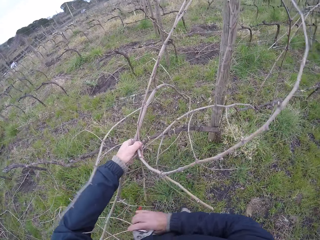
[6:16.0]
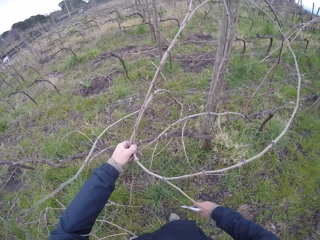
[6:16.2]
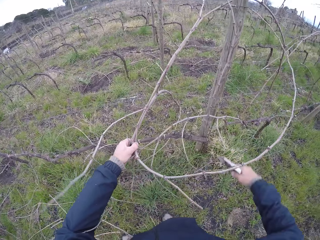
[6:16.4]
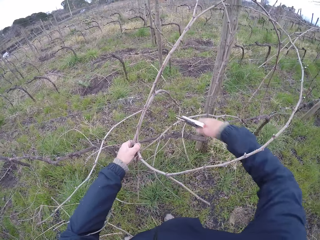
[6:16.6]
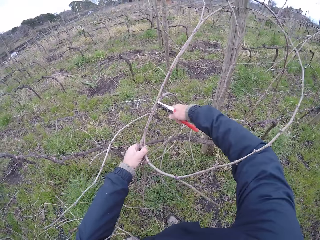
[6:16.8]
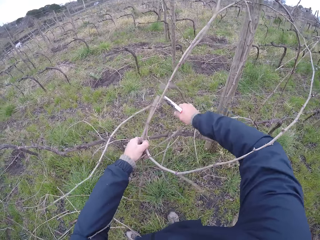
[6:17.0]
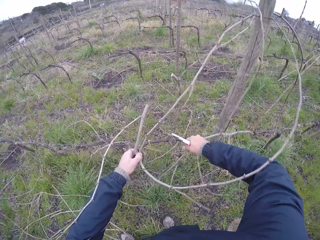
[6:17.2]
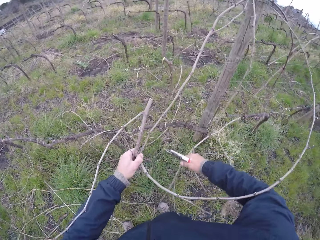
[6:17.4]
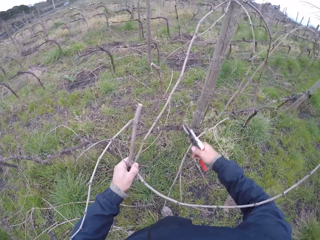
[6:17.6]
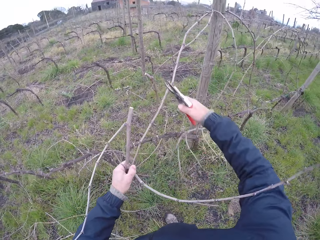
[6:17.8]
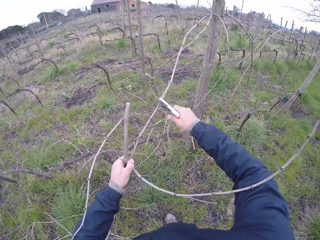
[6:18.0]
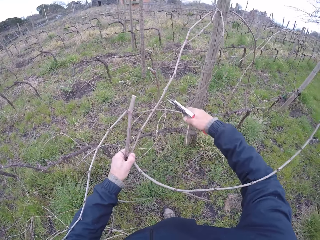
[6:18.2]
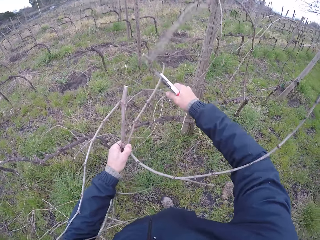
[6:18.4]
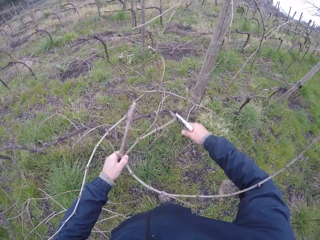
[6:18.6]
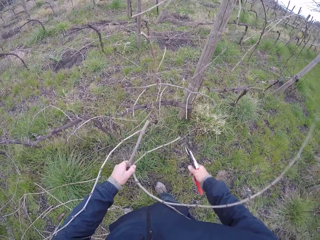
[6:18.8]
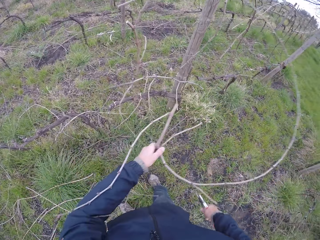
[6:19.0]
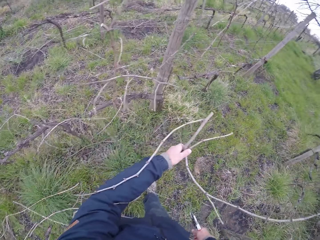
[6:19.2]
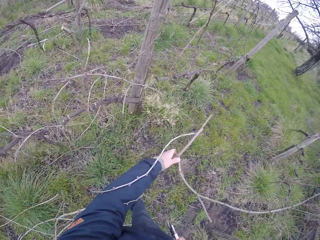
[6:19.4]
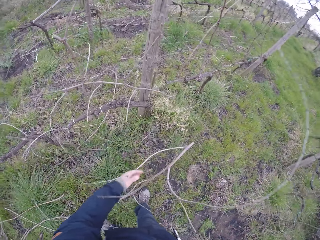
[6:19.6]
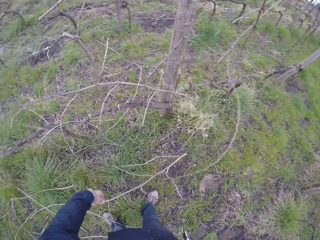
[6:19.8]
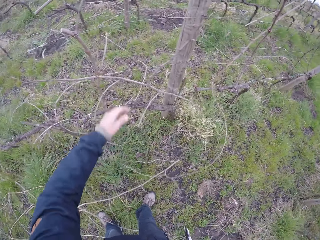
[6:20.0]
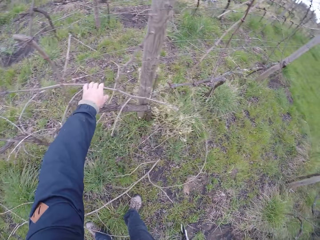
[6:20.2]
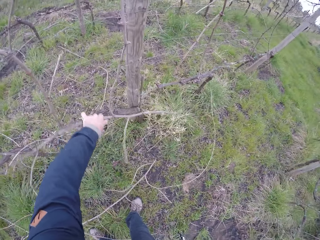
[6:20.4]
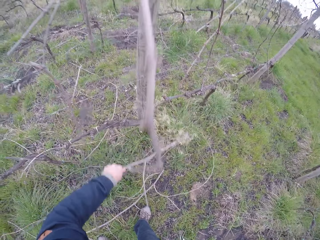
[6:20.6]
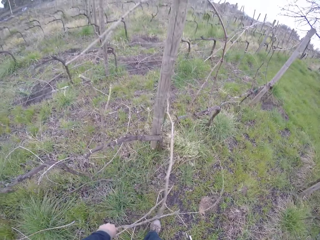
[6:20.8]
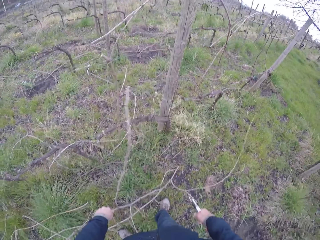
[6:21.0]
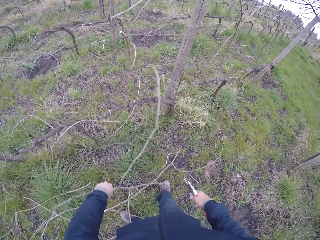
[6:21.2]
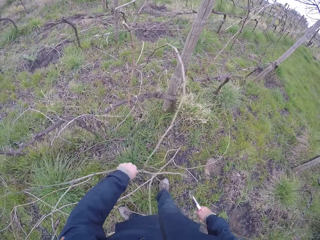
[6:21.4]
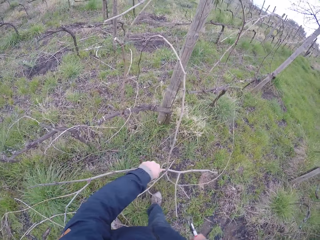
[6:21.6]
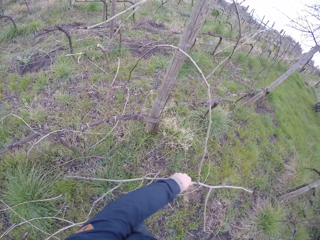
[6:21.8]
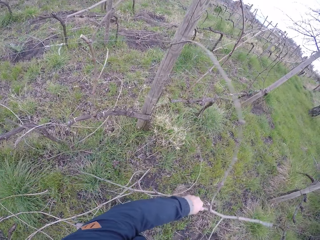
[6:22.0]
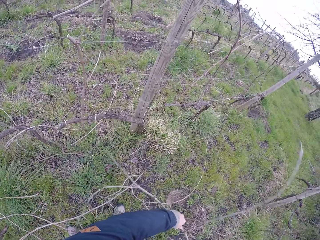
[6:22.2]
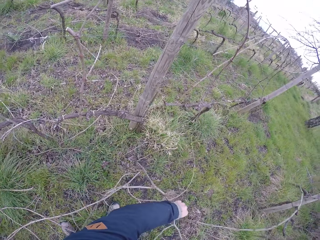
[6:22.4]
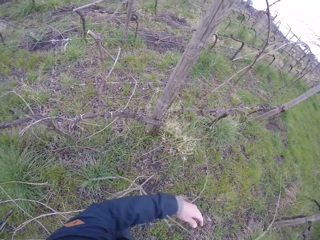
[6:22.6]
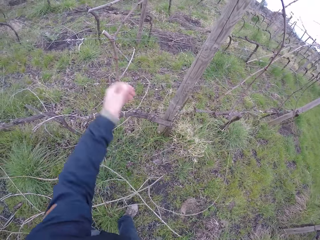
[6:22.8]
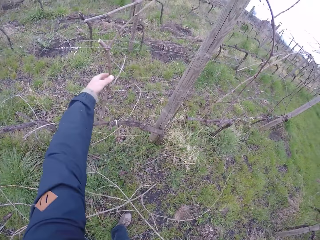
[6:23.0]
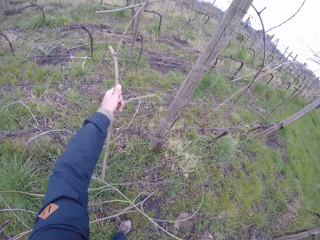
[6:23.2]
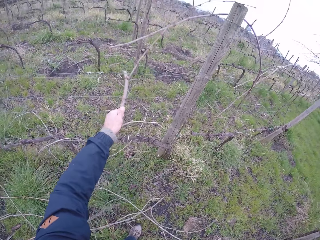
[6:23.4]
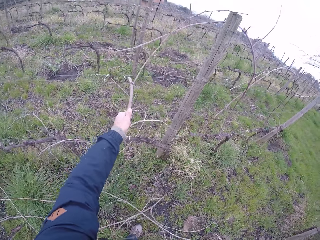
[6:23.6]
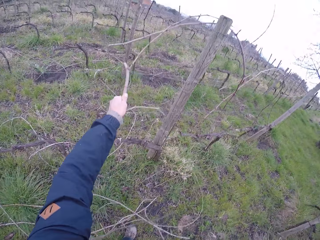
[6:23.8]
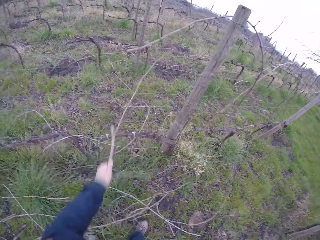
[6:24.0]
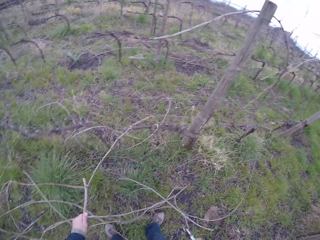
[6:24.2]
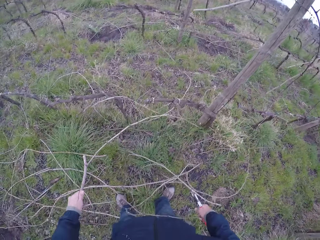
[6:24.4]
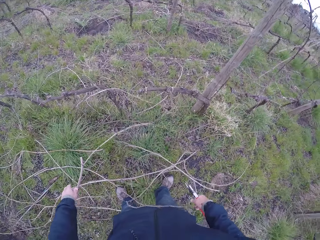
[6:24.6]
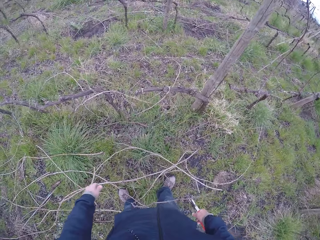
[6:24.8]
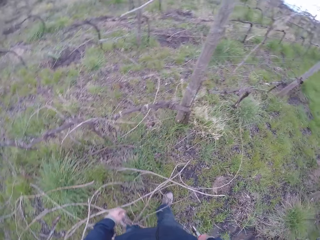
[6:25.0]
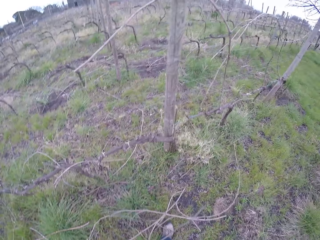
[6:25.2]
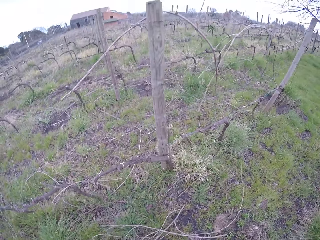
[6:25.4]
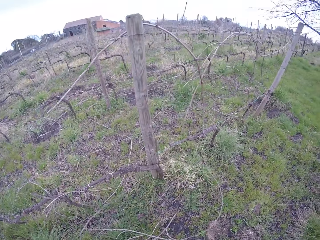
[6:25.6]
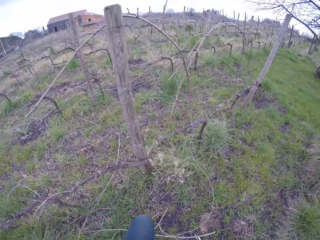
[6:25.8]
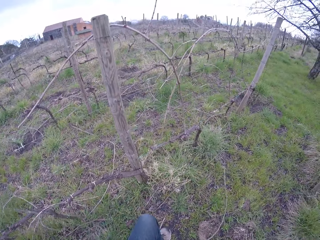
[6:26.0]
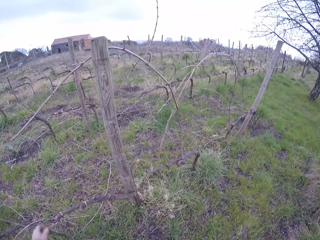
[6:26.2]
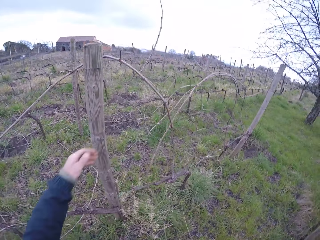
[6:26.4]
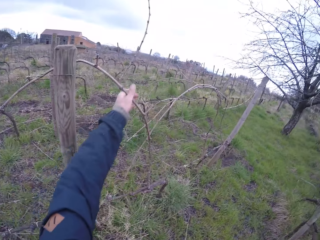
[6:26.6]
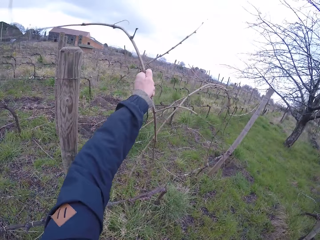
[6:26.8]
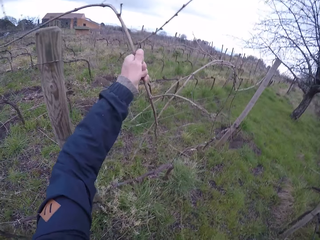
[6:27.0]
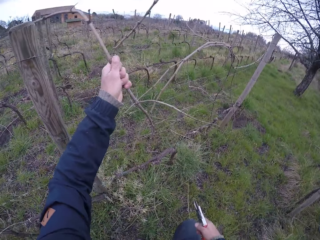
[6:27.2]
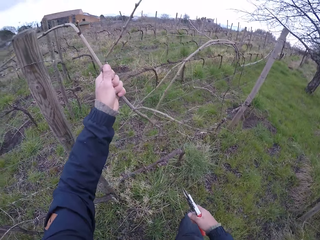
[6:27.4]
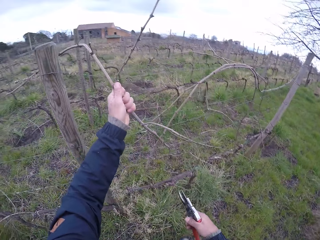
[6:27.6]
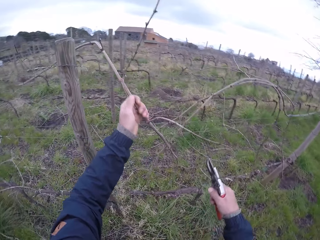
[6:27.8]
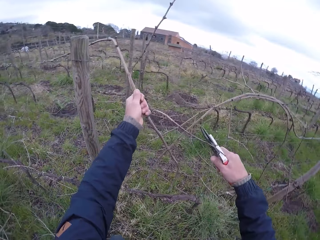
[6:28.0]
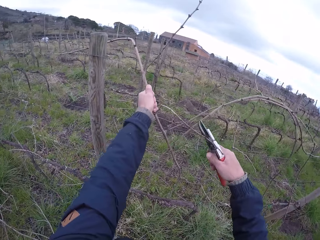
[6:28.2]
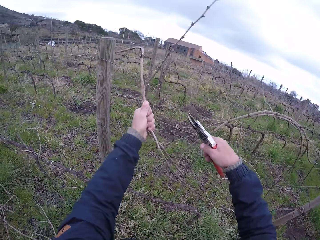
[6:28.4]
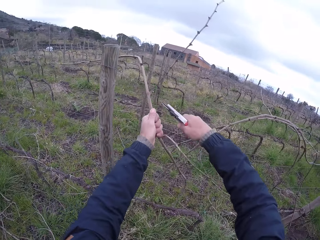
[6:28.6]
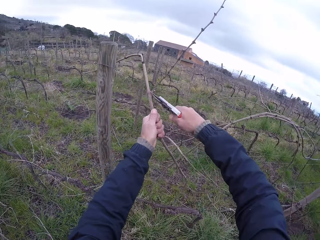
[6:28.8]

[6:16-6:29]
The camera wearer cuts the tree branch with the pliers with his right hand. He cuts the twig again. He drops the tree branch on the ground with his left hand. He pulls the tree branch with his left hand. He drops the tree branch on the ground with his left hand. He pulls the tree branch with his left hand. He drops the tree branch on the ground with his left hand. He holds the tree branch with his left hand. He pulls a twig.

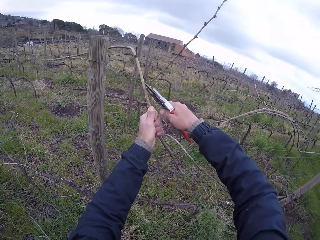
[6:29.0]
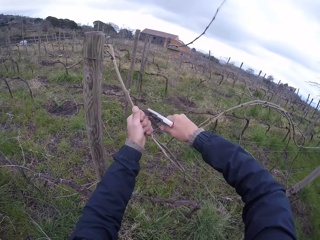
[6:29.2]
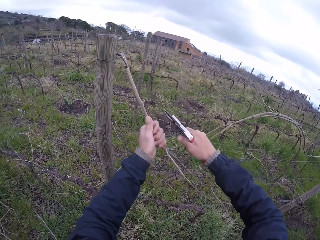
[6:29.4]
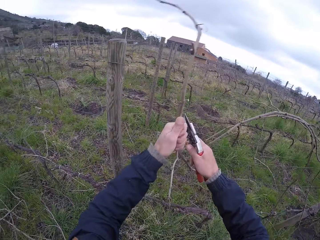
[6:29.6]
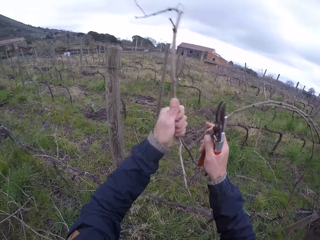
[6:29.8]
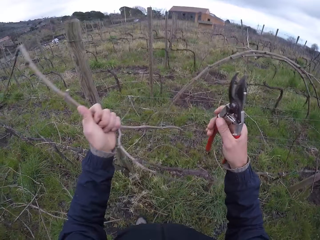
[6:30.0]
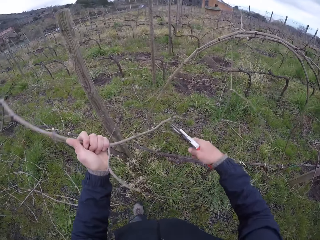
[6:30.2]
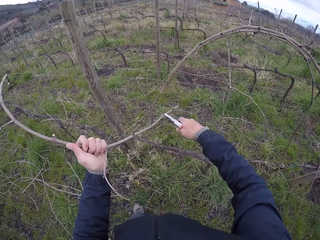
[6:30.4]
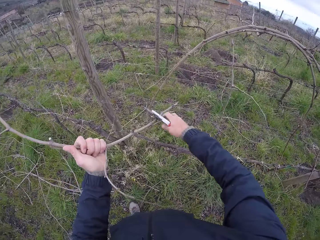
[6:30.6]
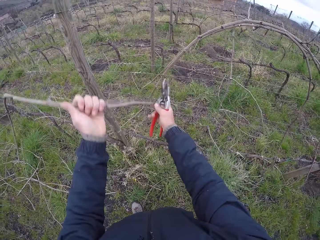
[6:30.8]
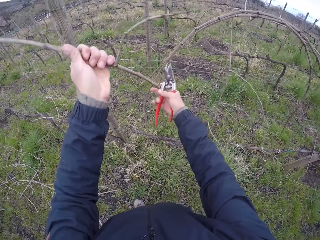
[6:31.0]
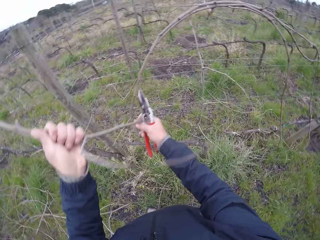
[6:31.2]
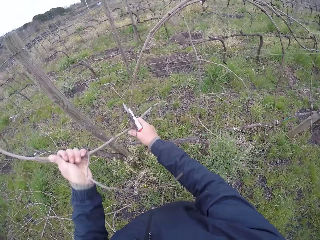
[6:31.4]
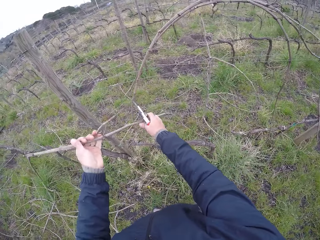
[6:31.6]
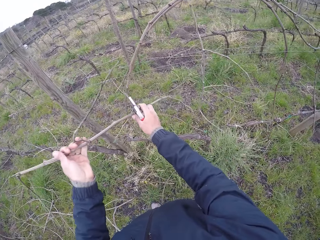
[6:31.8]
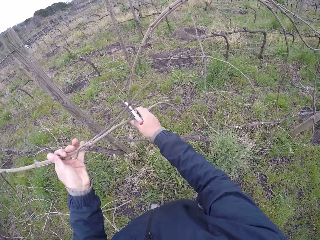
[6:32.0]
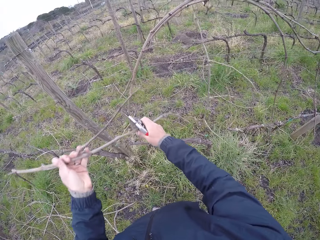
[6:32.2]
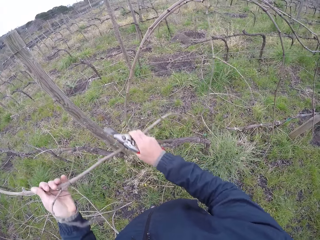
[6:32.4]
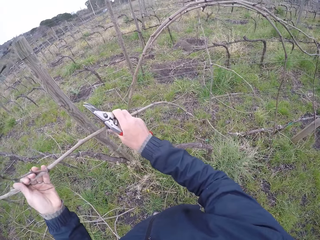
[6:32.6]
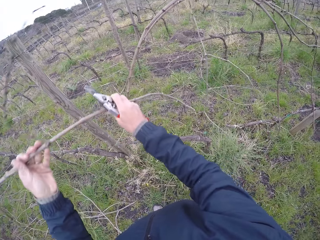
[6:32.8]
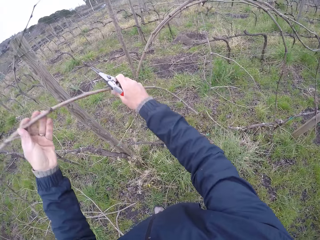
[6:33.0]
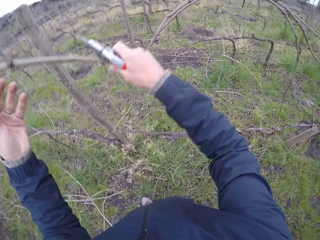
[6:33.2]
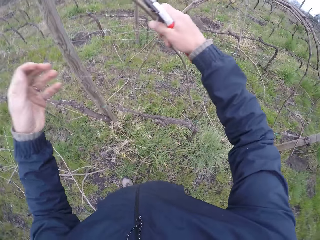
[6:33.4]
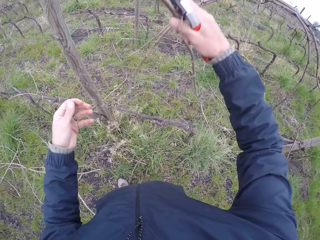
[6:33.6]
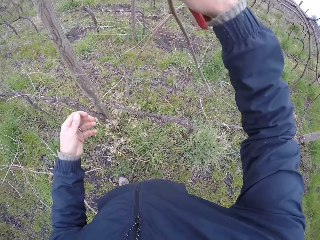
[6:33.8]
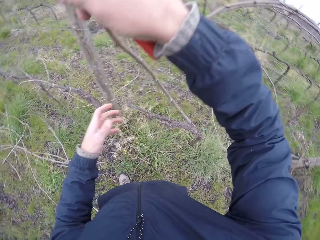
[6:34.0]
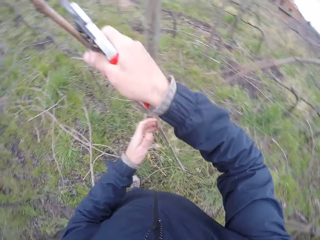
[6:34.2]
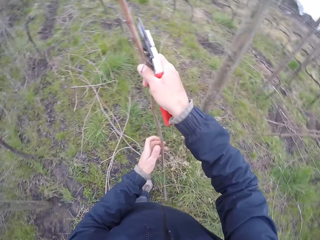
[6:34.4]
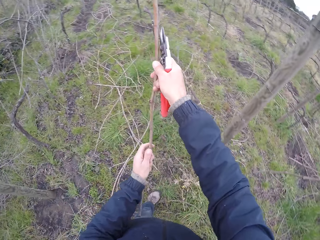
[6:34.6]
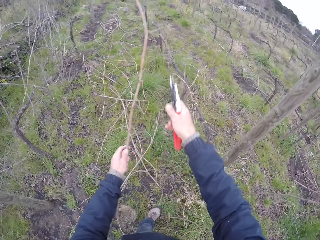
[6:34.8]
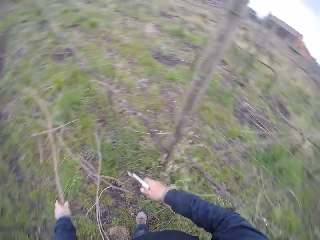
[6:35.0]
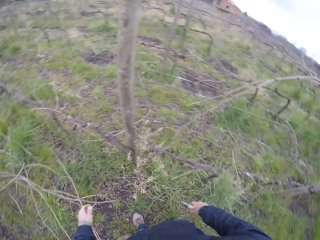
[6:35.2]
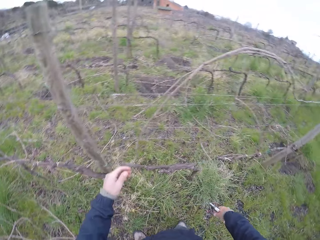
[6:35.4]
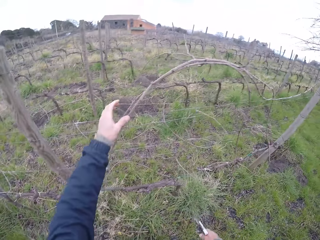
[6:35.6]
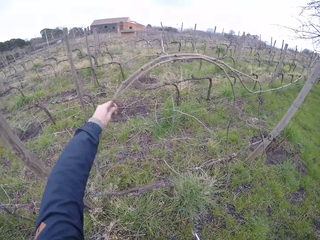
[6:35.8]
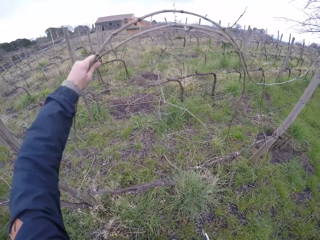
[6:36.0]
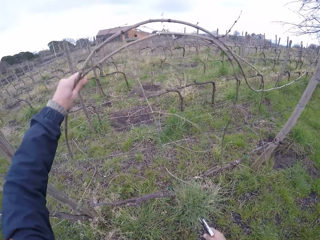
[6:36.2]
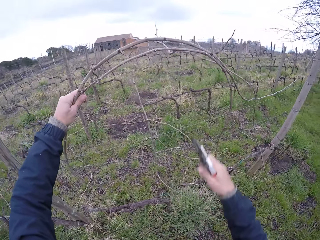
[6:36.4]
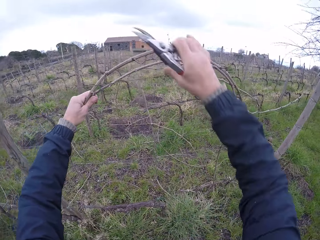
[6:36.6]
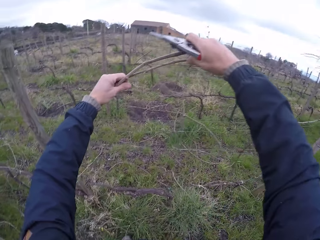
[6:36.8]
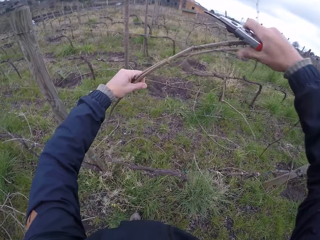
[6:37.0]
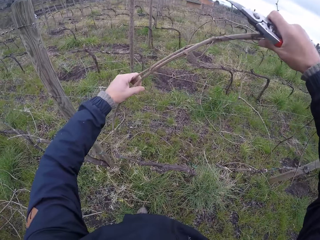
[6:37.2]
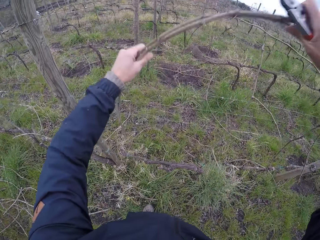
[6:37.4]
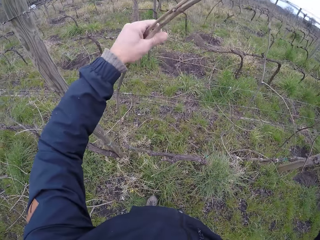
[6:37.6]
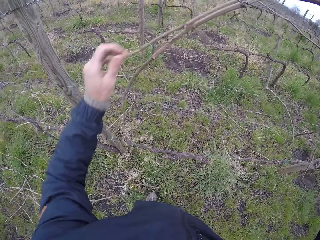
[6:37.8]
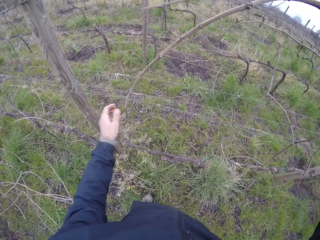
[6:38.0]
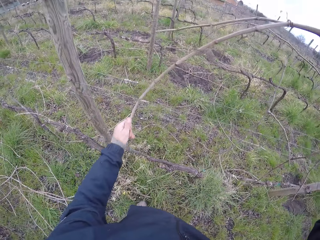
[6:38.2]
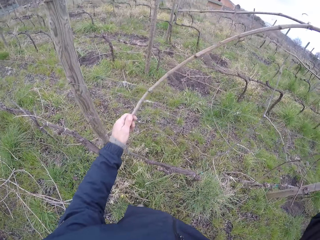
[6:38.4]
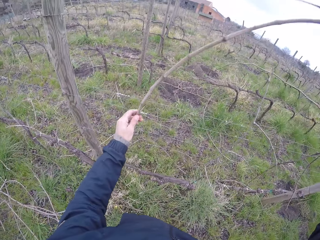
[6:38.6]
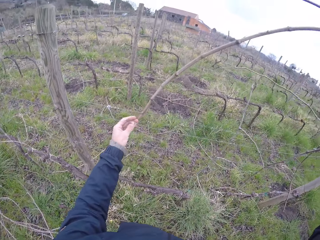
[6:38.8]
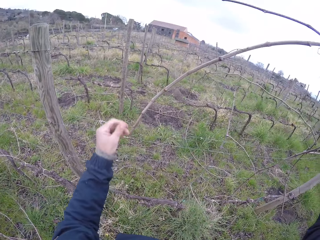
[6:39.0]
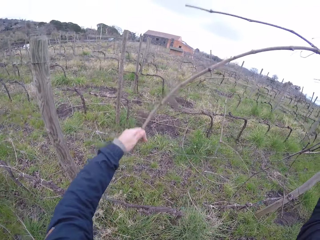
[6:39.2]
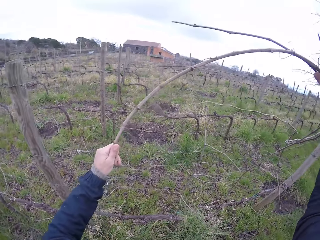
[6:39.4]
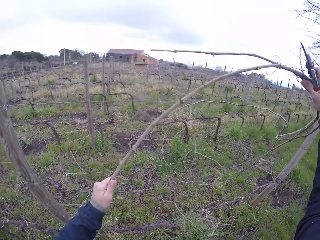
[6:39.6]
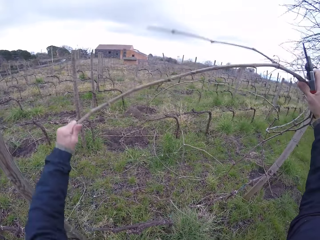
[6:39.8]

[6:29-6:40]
The camera wearer cuts the tree branch with the pliers with his right hand. He pulls the tree branch from the wire with his right hand. He drops the tree branch on the ground with his left hand. He pulls some twigs.
